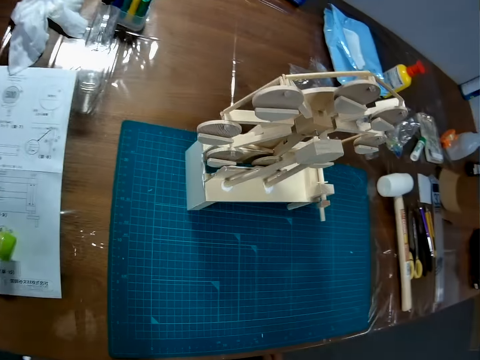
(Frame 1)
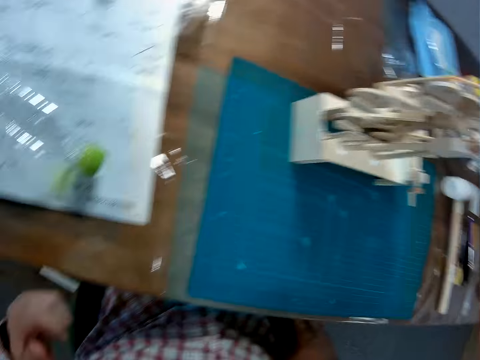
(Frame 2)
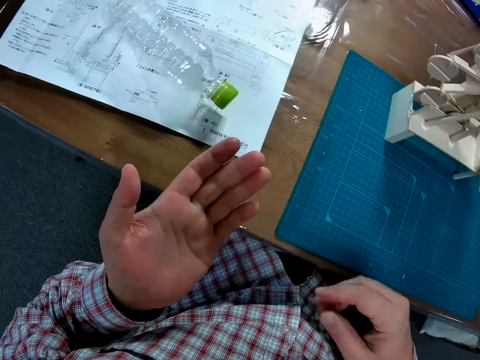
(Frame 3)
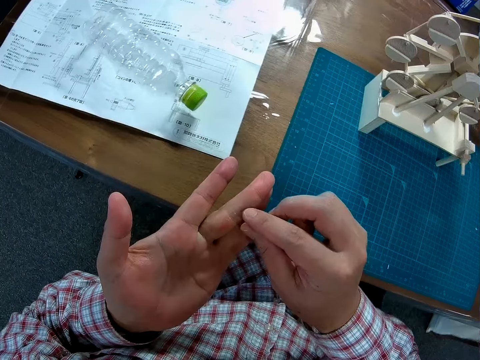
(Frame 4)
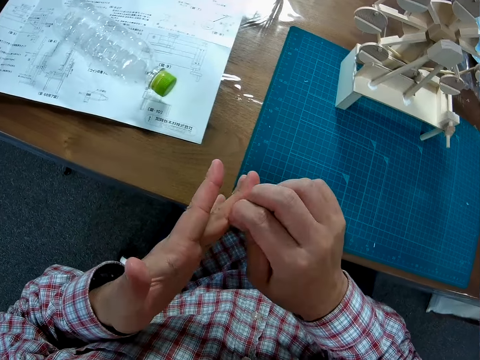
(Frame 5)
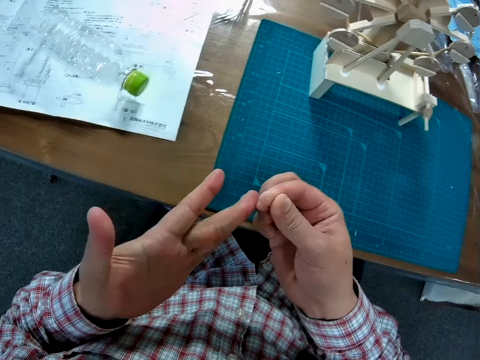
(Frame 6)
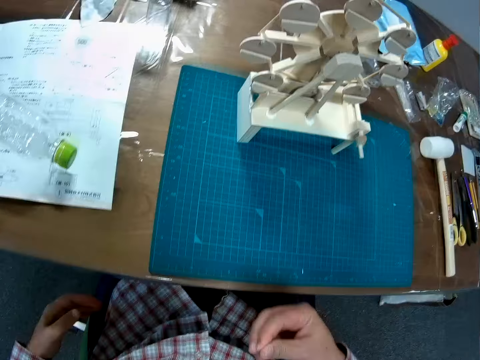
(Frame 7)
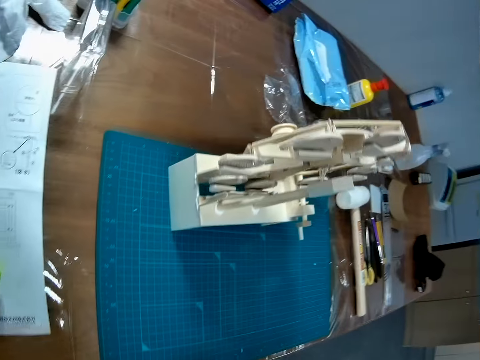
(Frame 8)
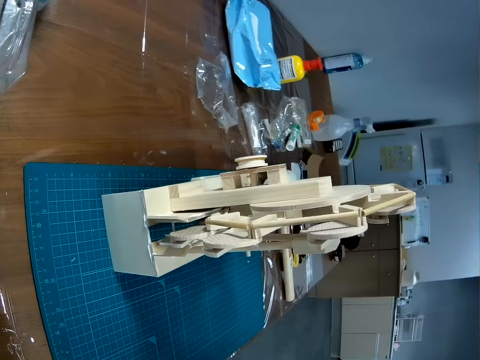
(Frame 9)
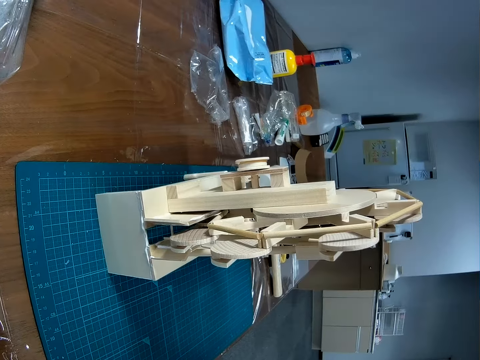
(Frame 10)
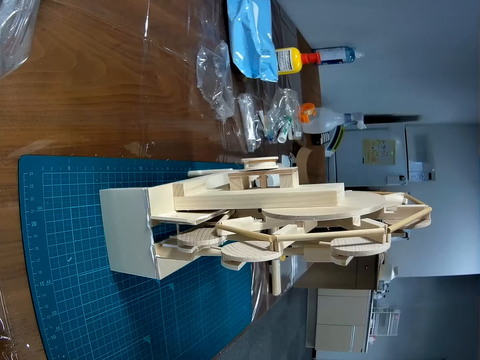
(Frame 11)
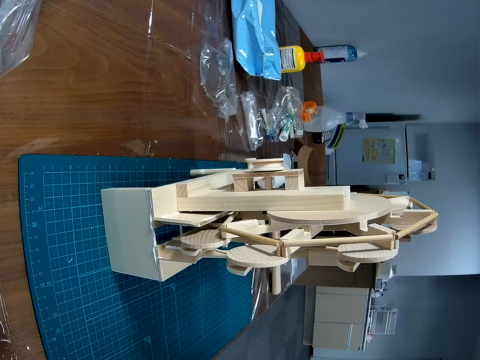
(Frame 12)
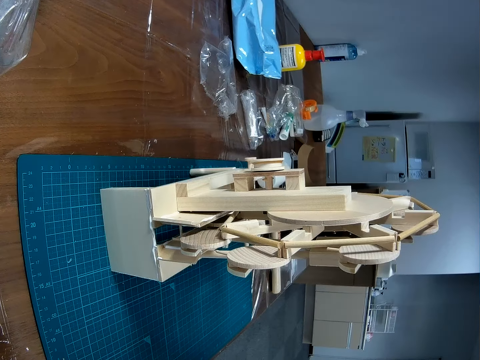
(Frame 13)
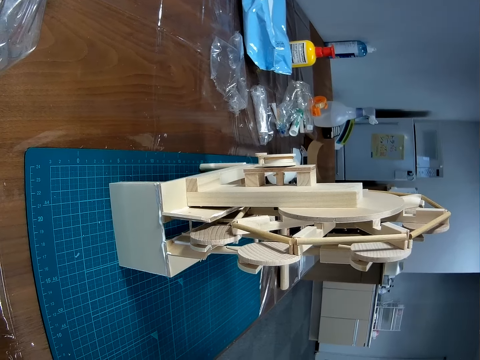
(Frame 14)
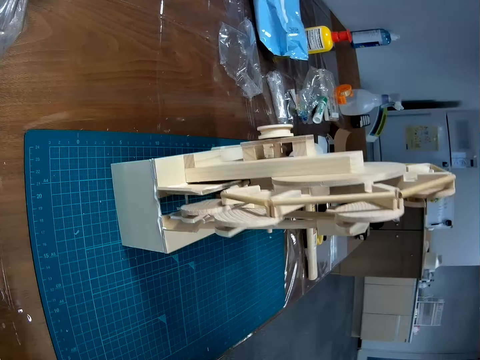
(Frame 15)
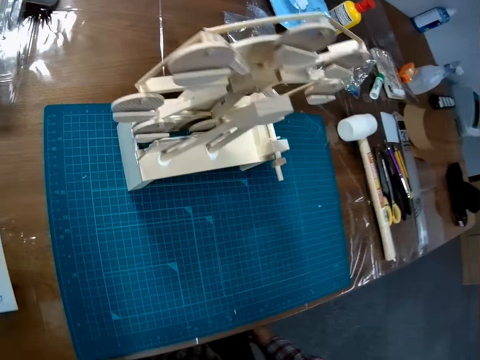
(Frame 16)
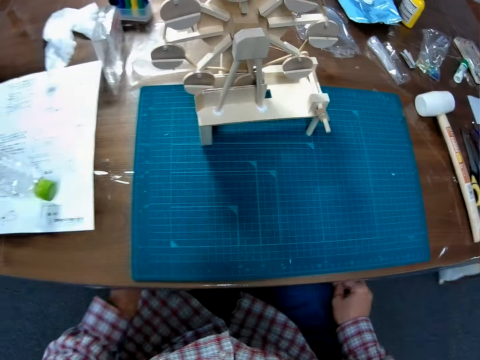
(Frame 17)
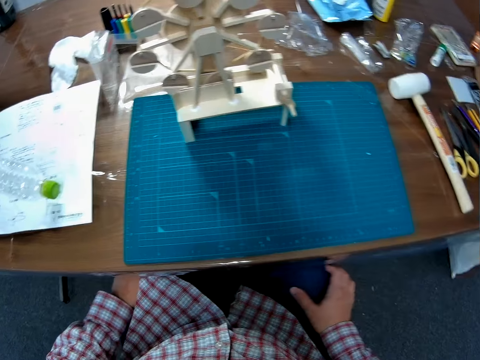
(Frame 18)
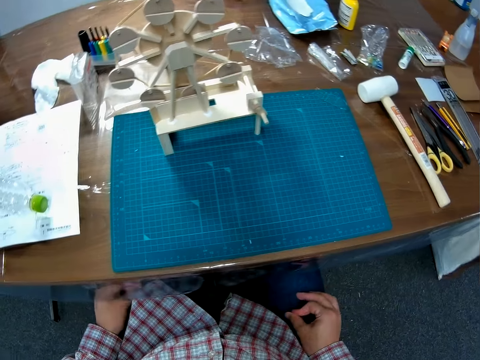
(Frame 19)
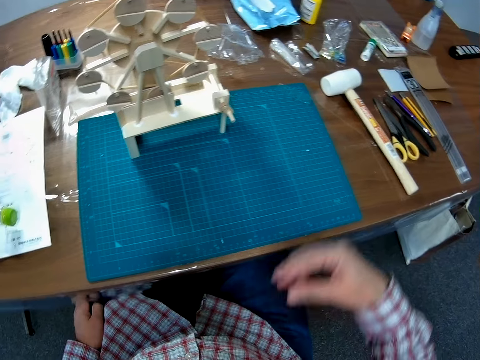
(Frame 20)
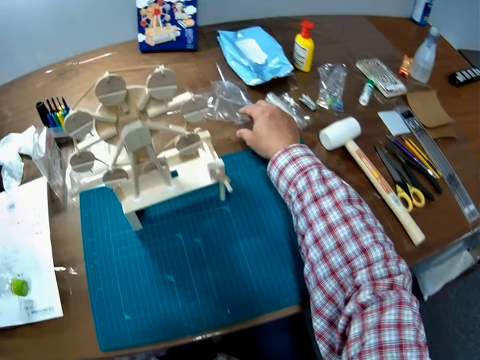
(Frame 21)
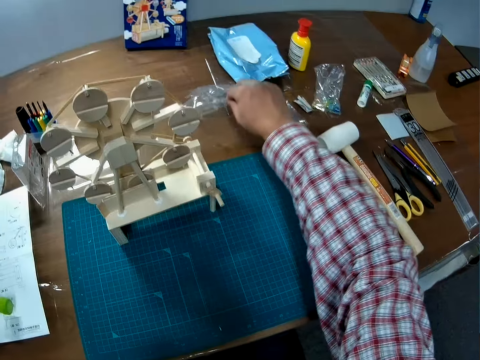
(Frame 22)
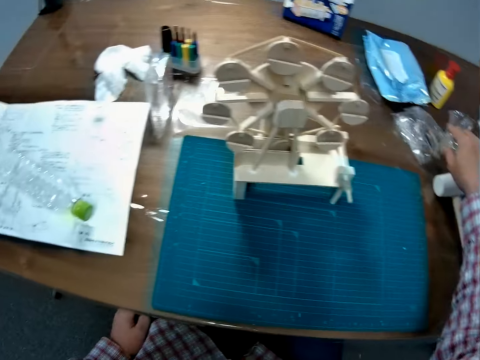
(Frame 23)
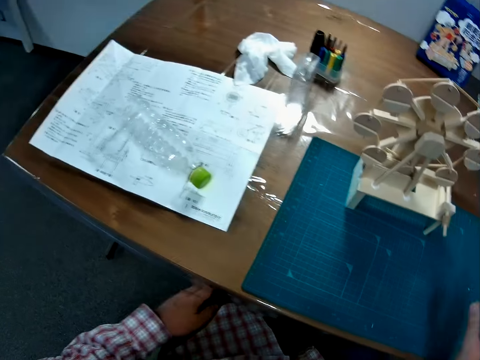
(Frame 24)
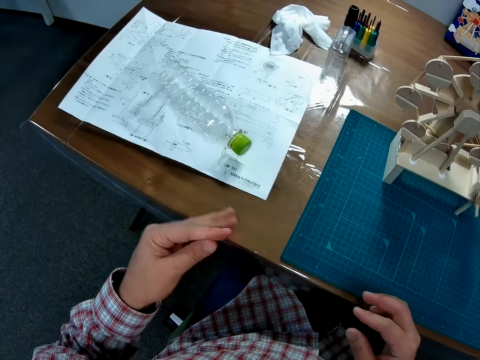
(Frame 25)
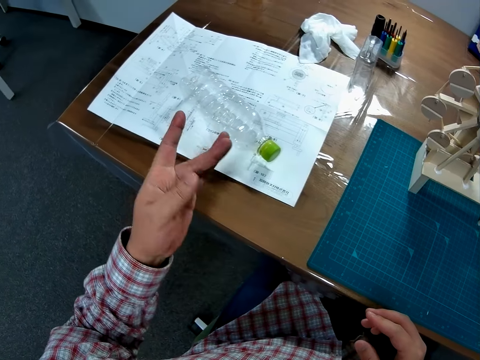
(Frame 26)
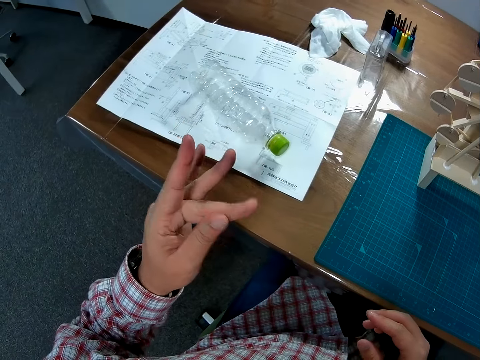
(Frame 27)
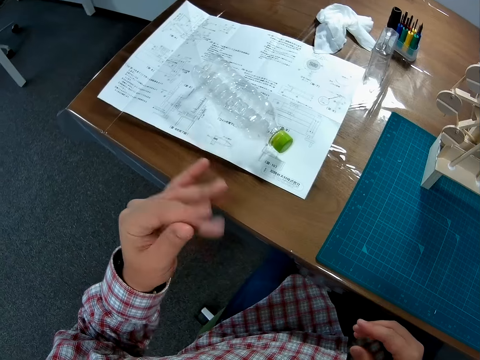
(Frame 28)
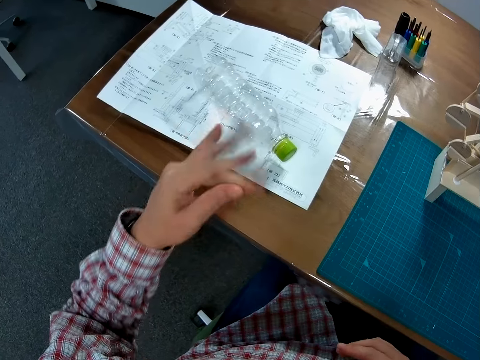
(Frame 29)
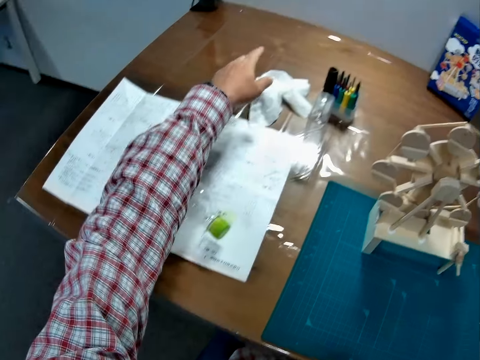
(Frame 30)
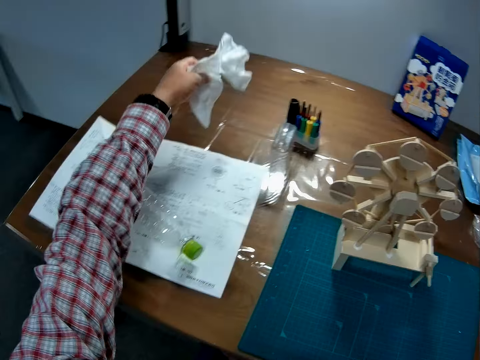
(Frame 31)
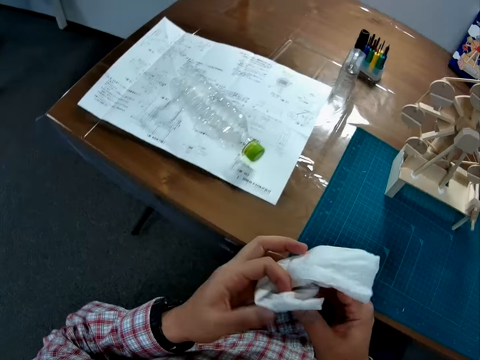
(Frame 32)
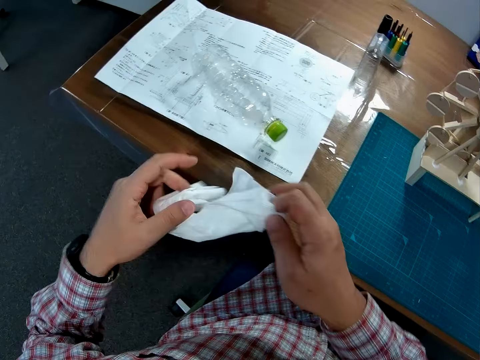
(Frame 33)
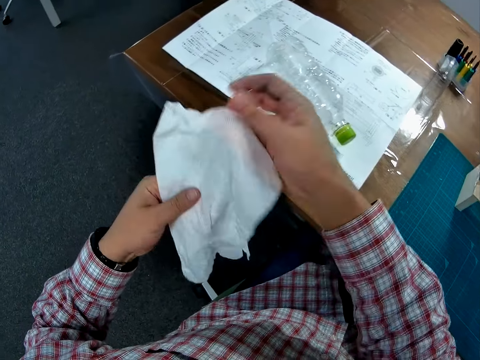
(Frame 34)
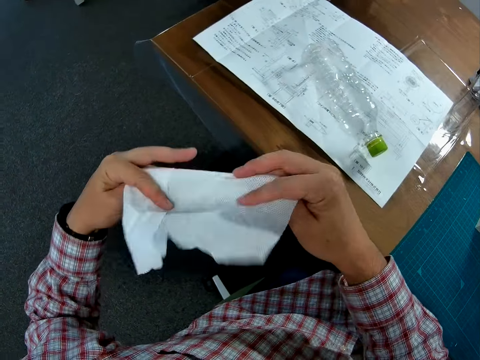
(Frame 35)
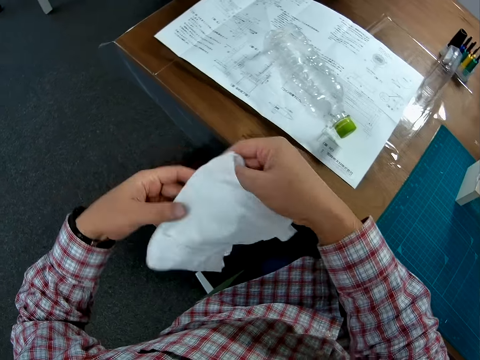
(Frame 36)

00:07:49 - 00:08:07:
The camera wearer removes a glue particle from his left hand. He touches his hand. He looks at the model craft wood. He moves a nylon. He takes a plastic paper. He taps his left hand fingers. He rubs his fingers. He picks up the napkin on the table. He folds the napkin.

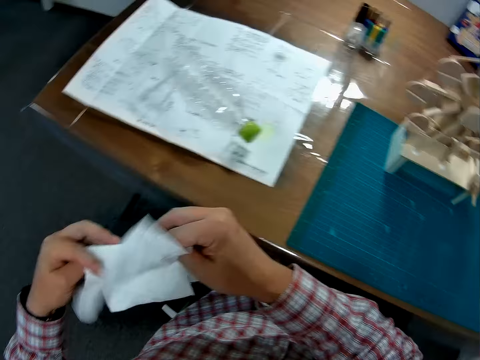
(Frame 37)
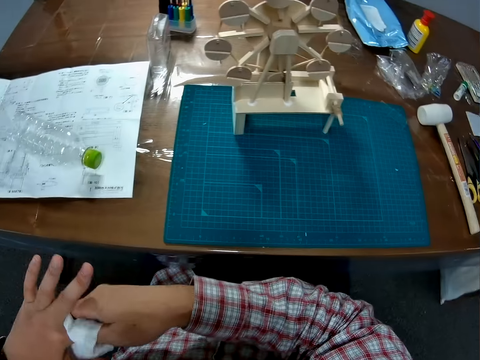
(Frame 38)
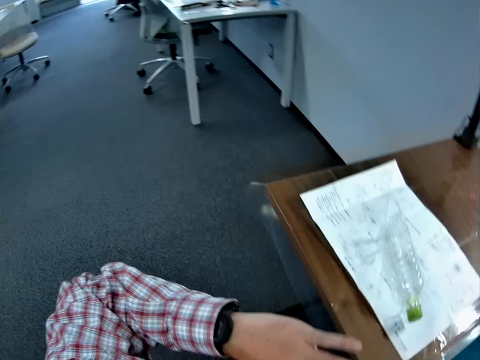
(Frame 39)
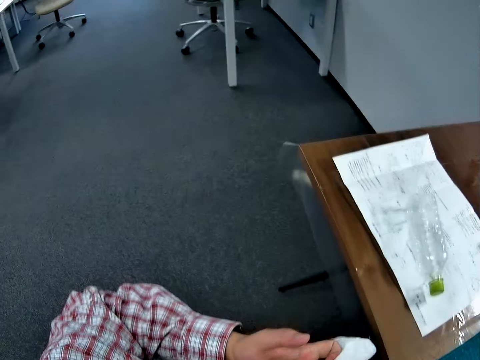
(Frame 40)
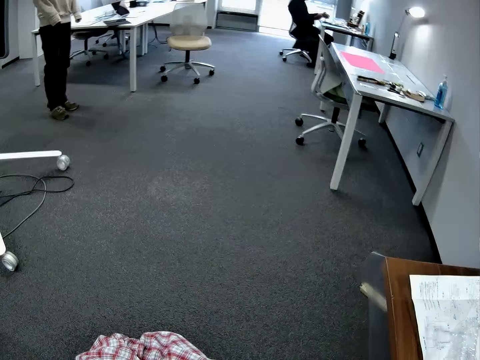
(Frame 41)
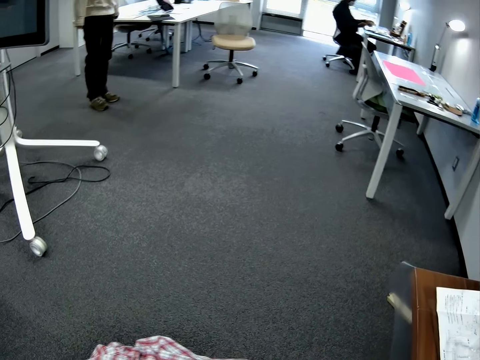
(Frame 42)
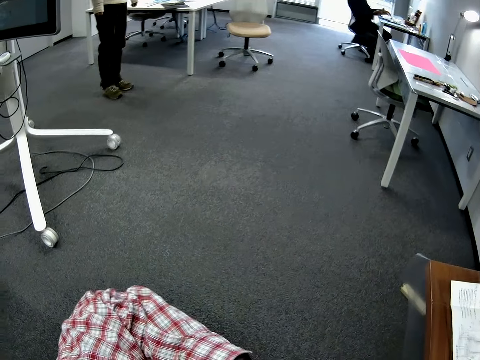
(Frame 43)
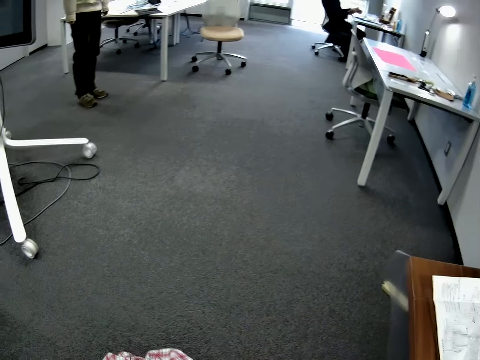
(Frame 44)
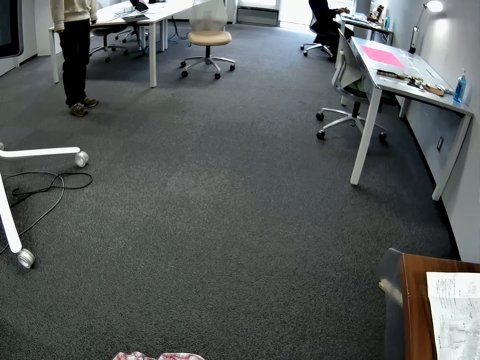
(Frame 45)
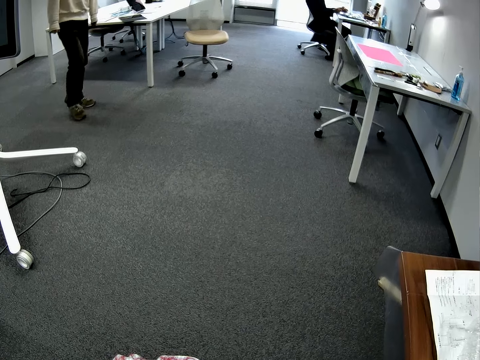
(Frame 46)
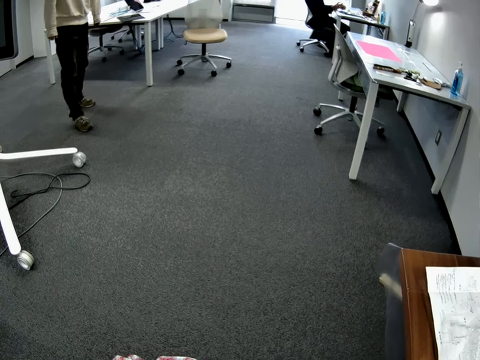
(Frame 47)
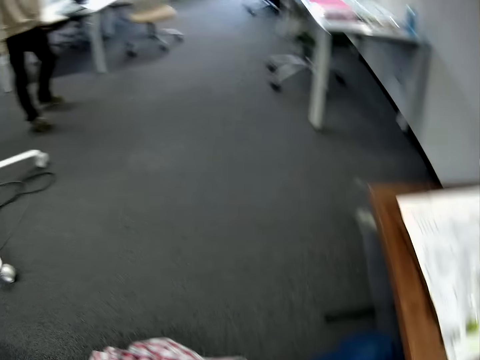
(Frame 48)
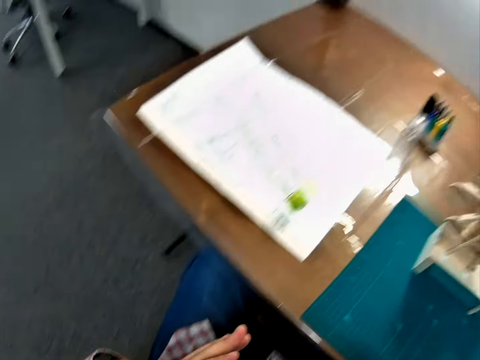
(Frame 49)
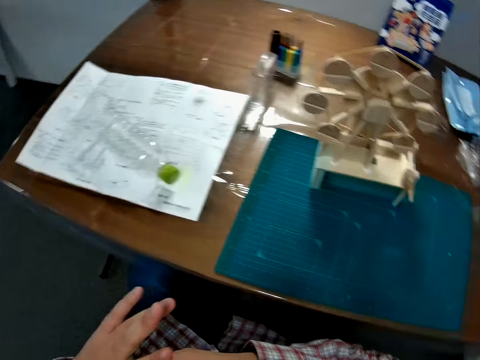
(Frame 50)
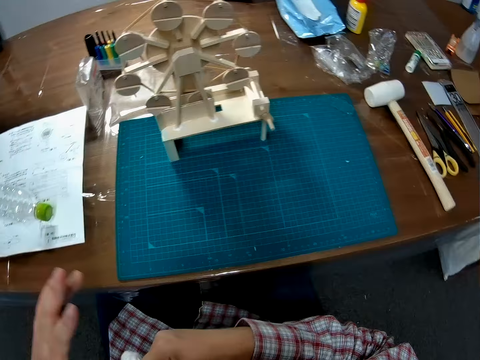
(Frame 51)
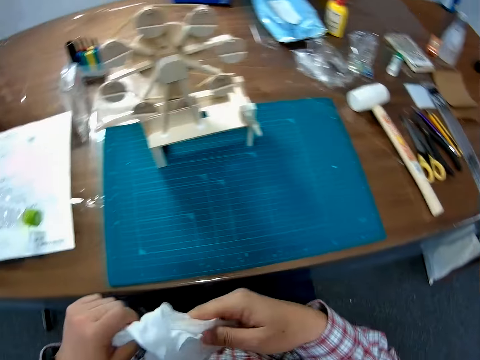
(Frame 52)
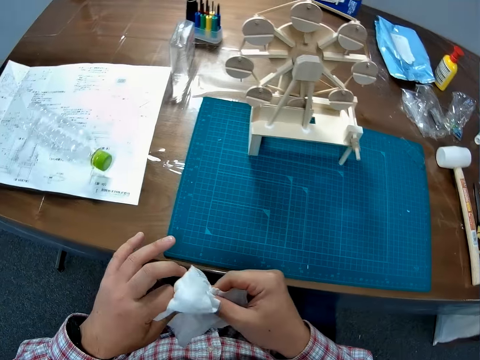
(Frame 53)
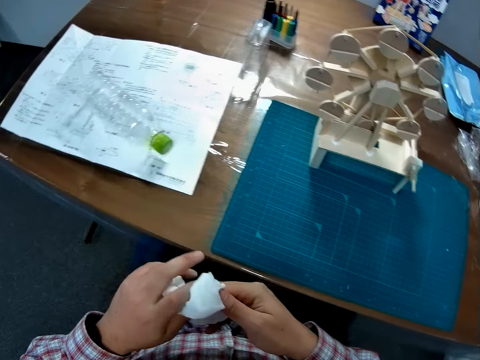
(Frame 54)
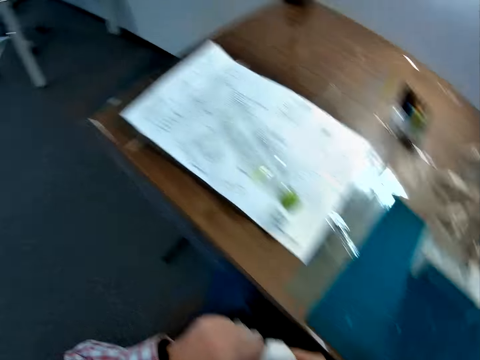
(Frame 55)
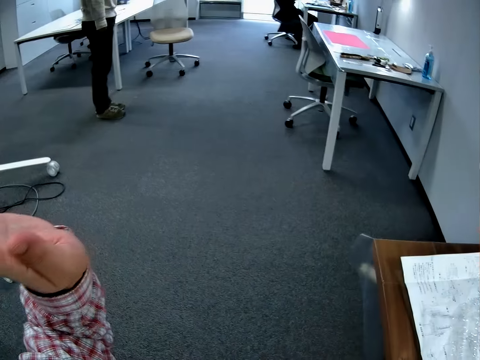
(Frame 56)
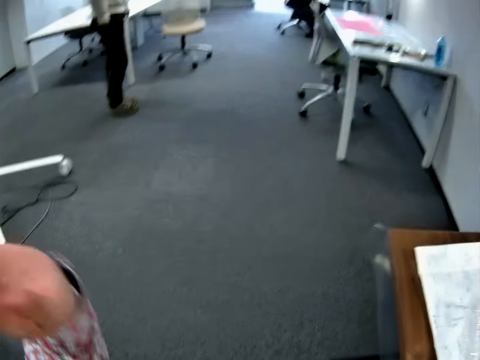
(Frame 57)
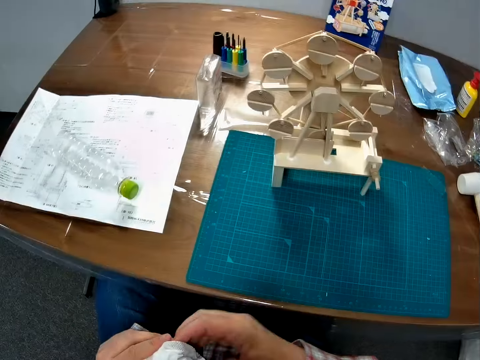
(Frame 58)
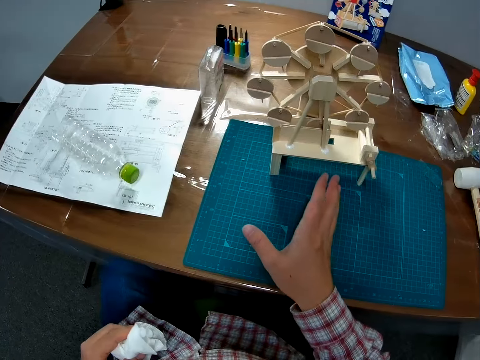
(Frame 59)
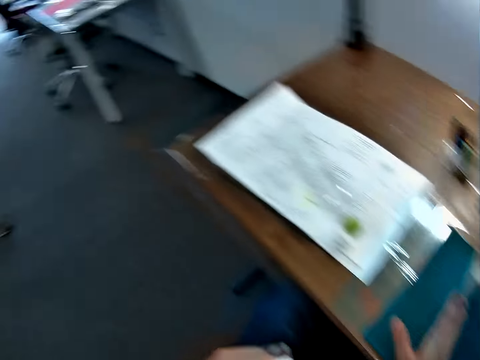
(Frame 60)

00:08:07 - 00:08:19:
The camera wearer cleans his left hand with the napkin. A man stands. The man moves his leg. The camera wearer signals to the man. He raises his hand.
